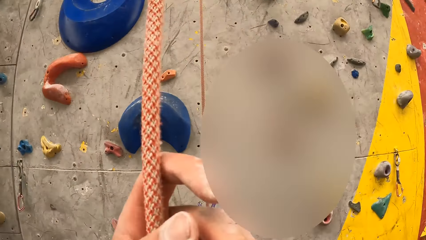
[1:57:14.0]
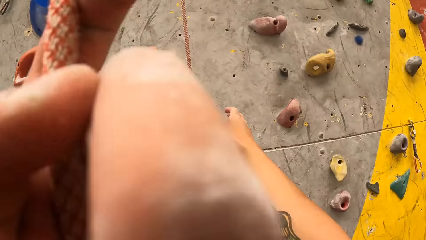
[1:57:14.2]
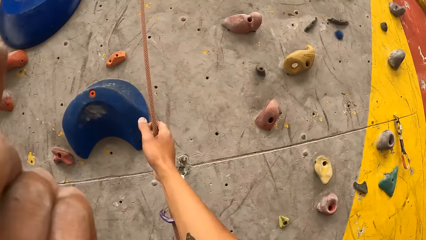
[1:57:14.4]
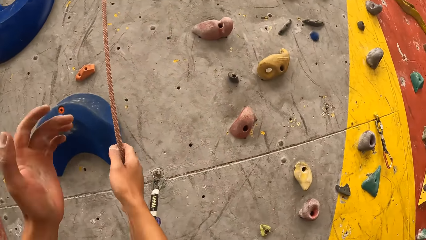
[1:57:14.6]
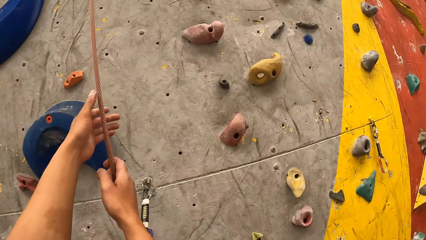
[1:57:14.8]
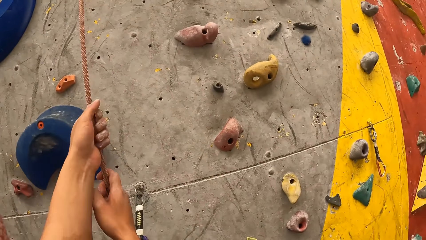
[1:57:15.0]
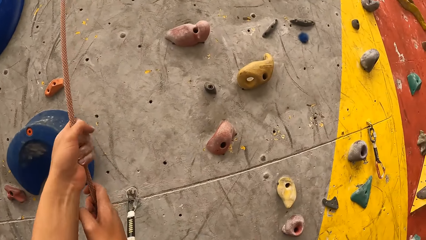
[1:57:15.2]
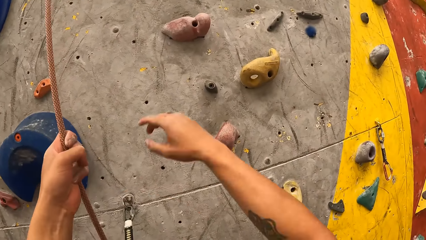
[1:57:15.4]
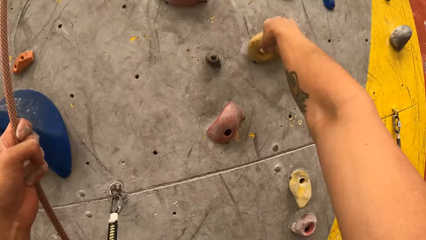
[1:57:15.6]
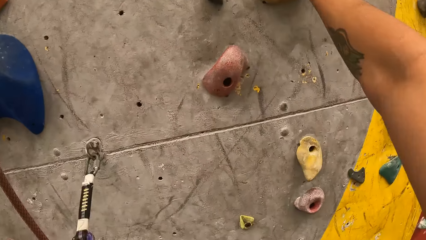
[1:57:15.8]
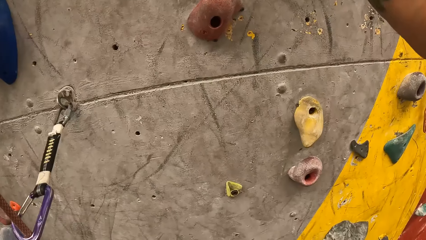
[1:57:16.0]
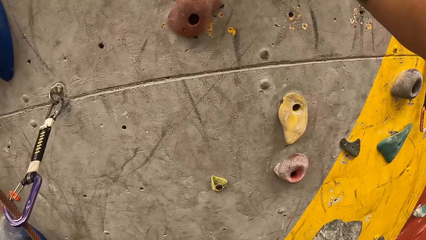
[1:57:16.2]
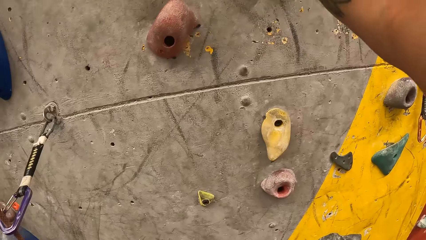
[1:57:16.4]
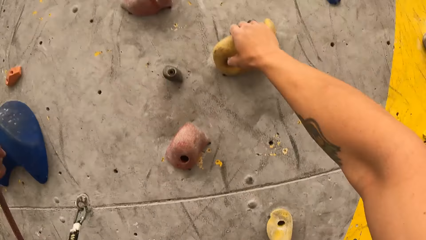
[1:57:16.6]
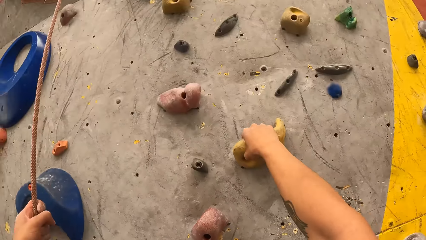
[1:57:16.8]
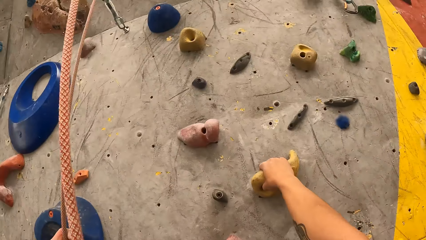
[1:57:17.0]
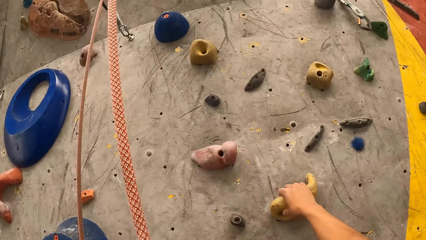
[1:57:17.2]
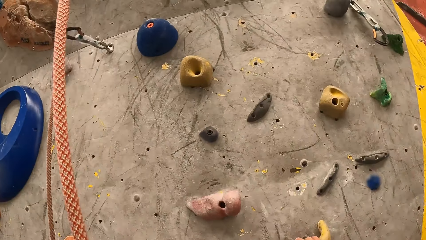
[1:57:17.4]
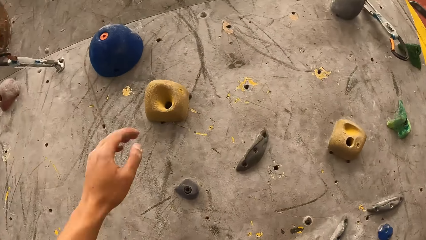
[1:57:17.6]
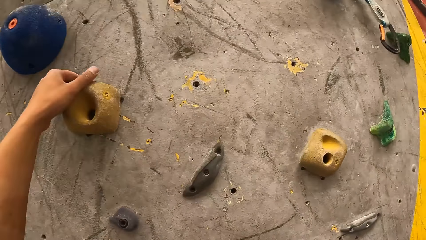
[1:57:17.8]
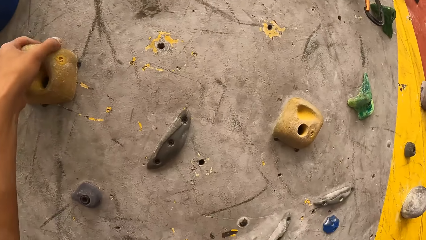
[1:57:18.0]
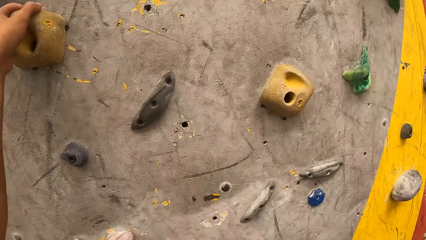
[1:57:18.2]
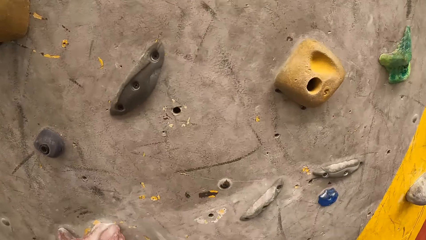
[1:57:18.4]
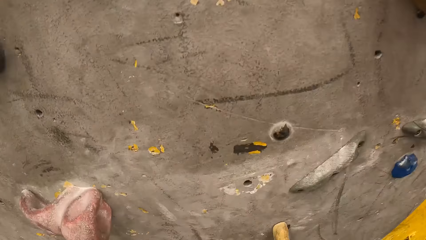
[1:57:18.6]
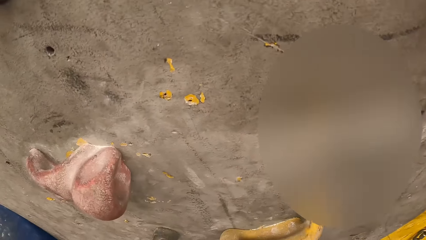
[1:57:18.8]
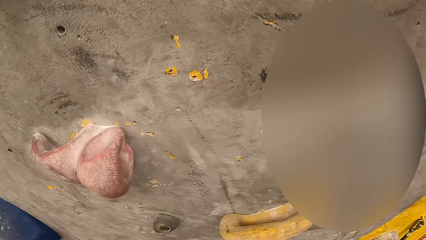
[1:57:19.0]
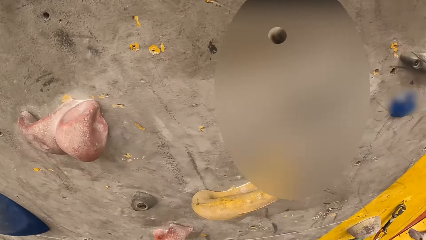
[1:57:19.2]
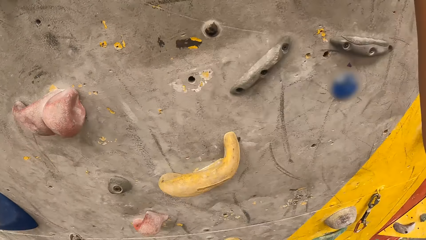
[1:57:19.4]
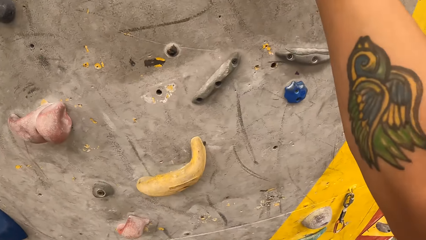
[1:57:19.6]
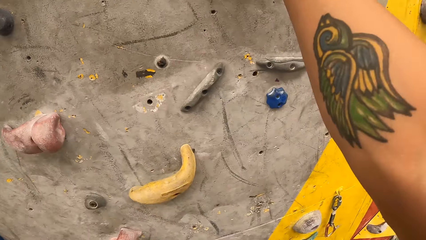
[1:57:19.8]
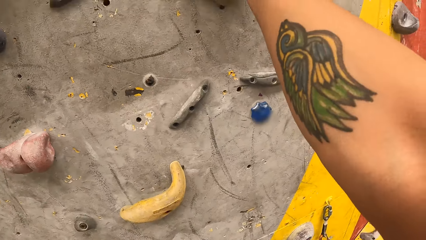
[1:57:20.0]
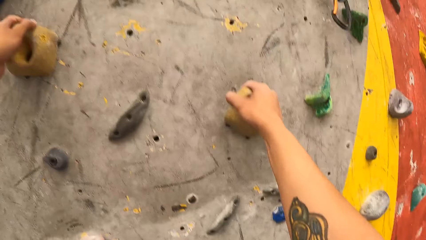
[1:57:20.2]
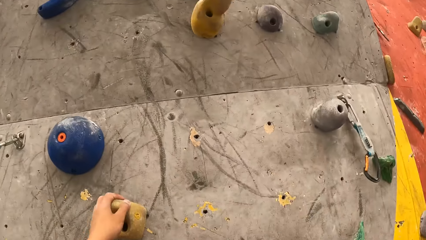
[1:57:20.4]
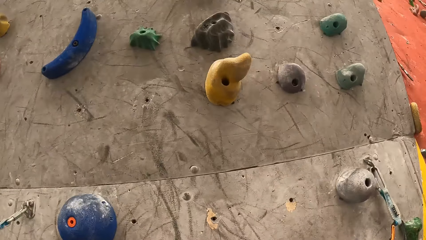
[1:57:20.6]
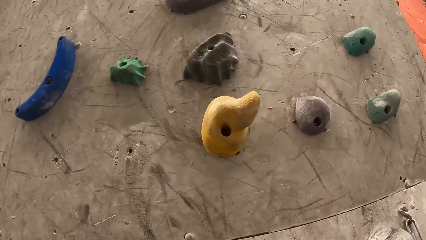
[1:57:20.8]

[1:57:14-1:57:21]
The camera wearer climbs the bouldering wall.

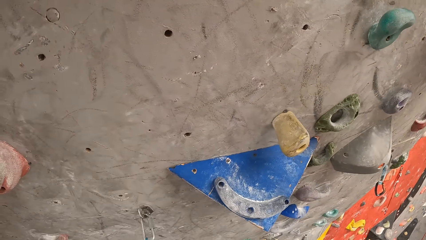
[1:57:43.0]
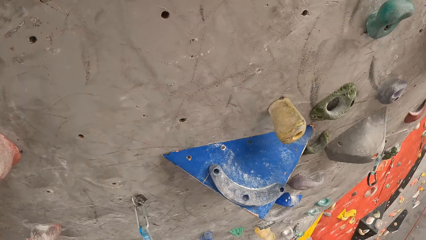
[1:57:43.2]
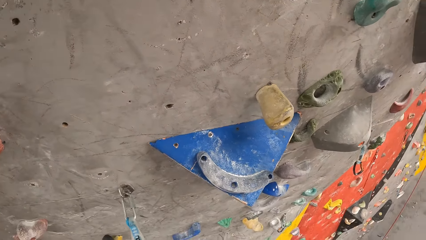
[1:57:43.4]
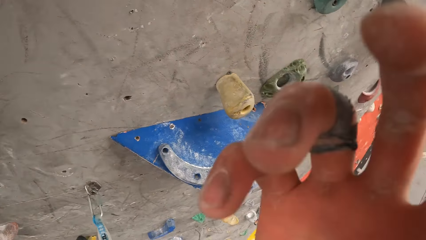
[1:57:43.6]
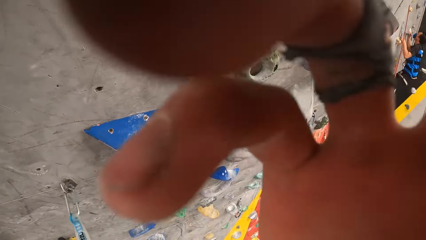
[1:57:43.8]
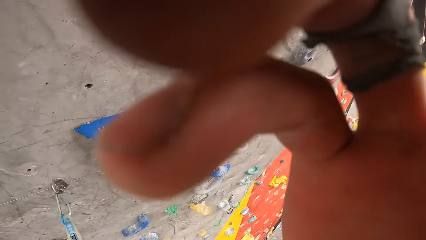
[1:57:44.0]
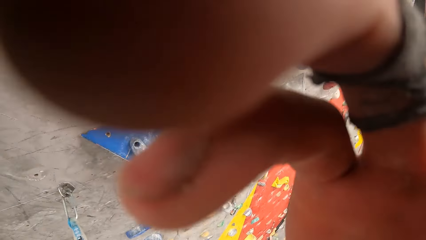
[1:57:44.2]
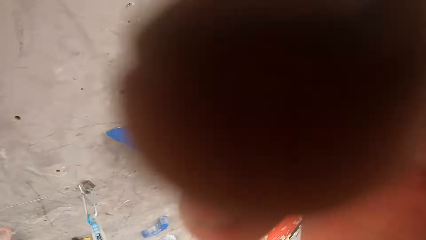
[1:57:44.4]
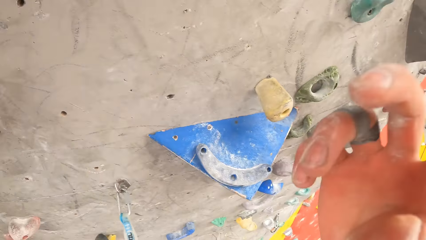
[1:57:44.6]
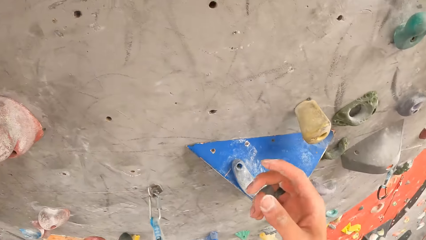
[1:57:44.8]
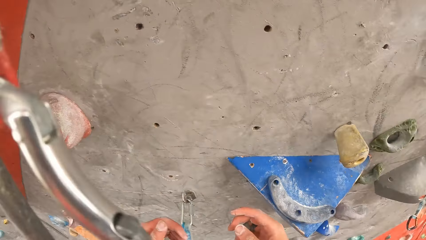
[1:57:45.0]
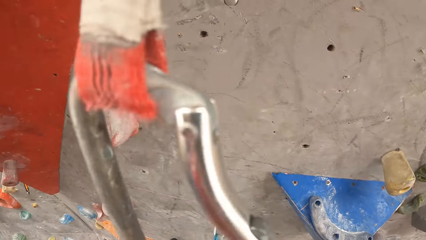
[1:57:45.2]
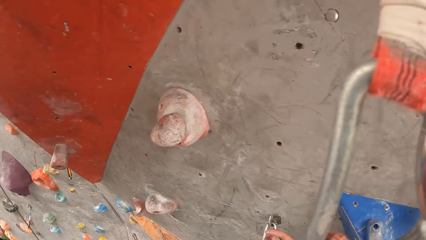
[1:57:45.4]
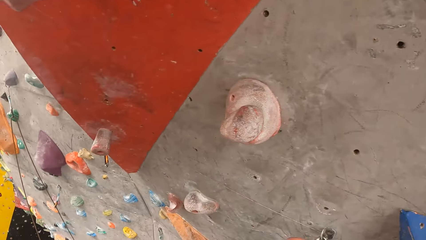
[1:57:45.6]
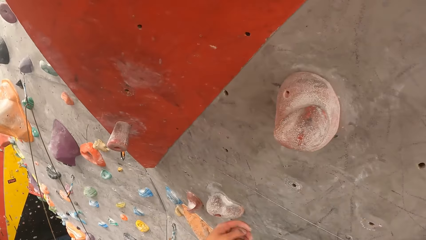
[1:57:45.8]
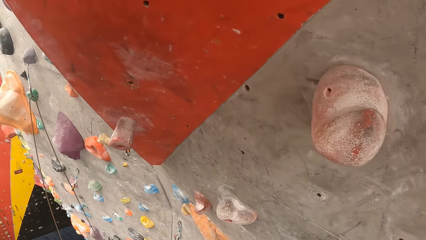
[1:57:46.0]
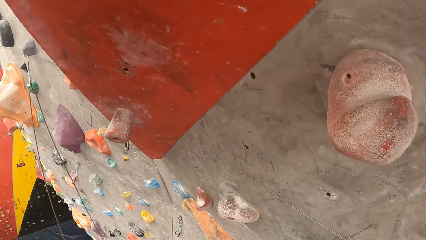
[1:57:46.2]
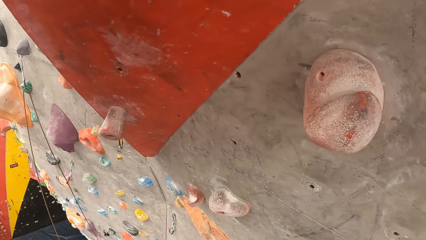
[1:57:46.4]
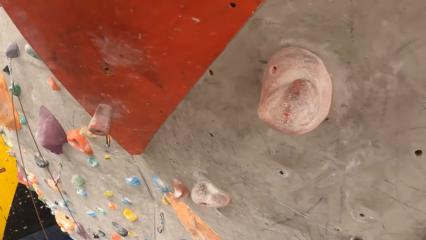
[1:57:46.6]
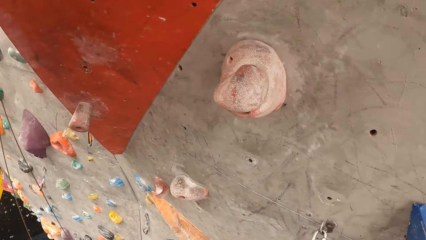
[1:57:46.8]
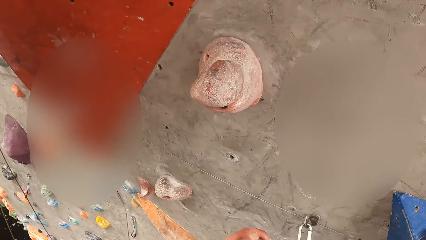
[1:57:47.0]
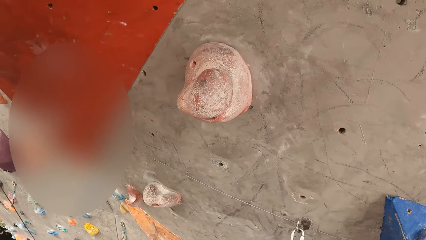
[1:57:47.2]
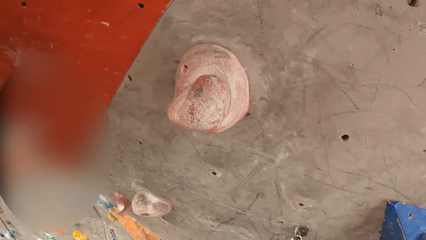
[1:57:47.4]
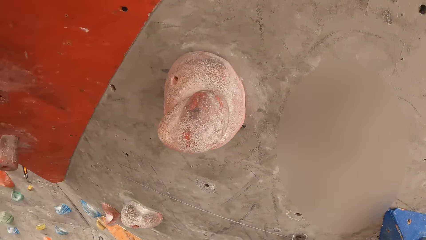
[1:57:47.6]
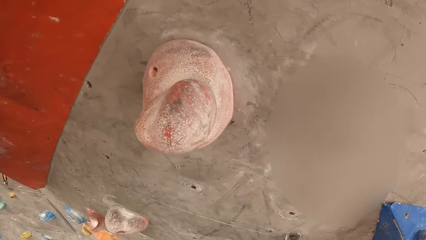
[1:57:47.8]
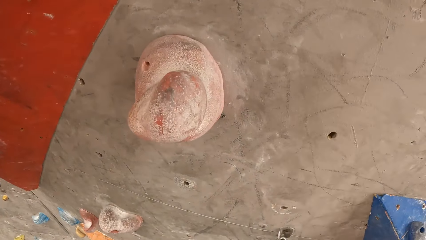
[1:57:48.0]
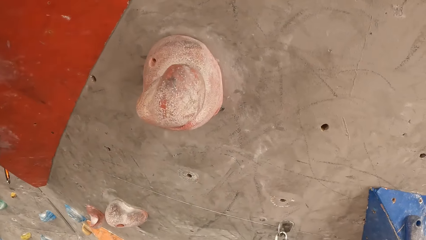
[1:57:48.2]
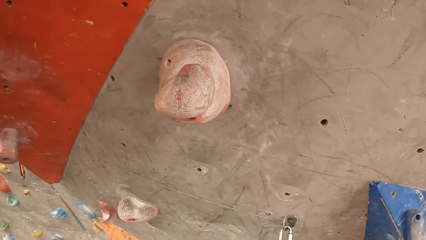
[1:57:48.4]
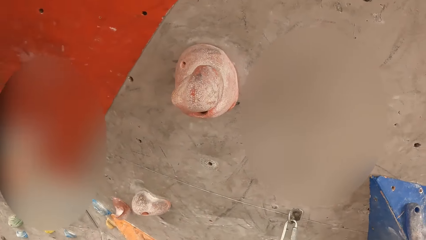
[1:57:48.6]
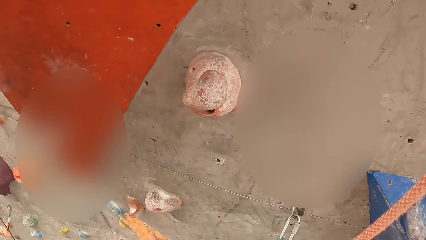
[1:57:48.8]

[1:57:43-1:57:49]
The camera wearer adjusts the camera. They move a hand. They hold a climbing rock.
